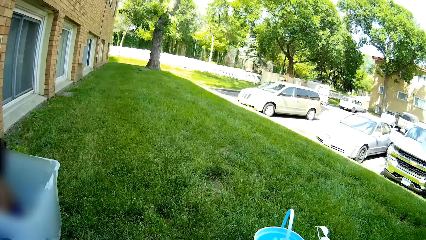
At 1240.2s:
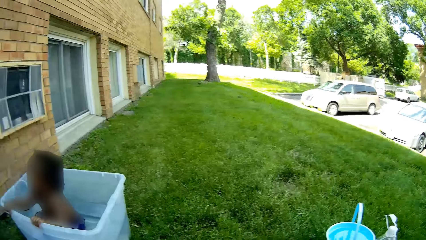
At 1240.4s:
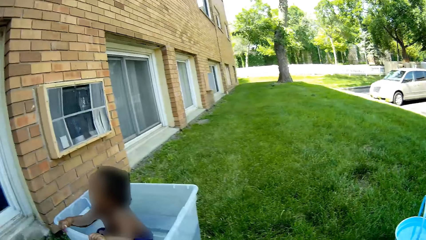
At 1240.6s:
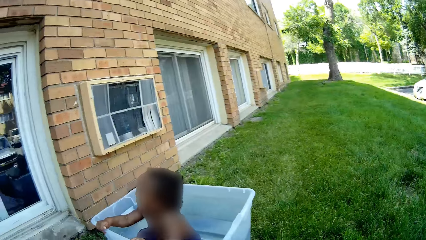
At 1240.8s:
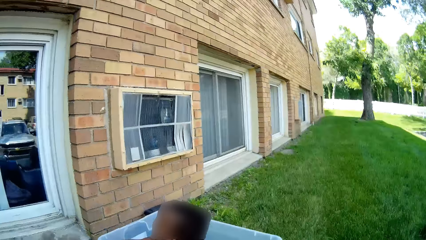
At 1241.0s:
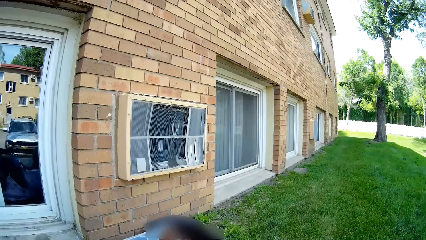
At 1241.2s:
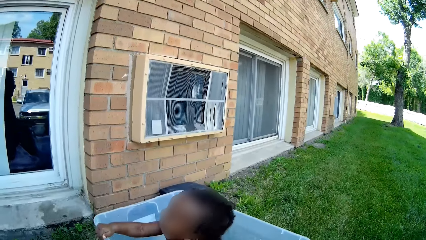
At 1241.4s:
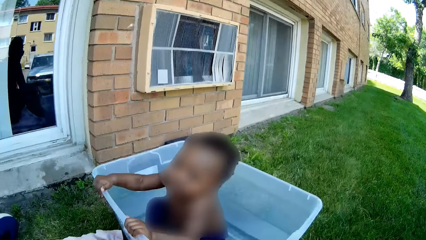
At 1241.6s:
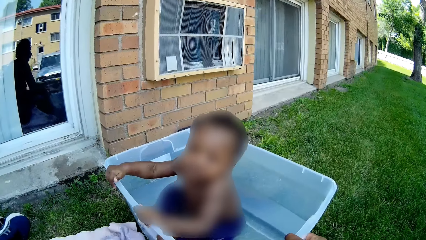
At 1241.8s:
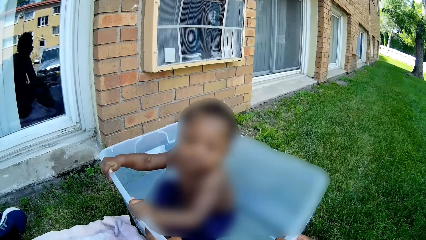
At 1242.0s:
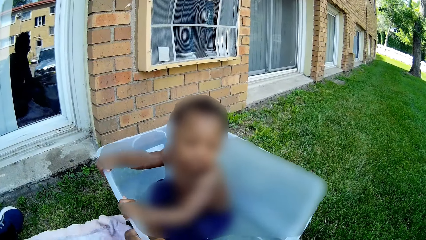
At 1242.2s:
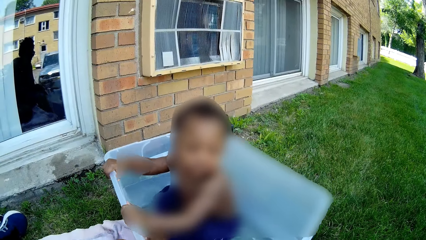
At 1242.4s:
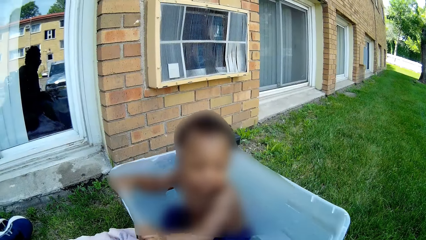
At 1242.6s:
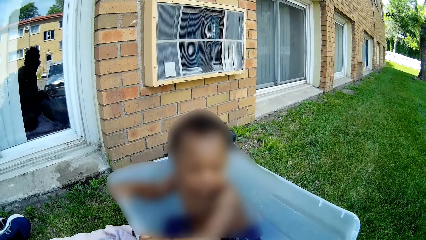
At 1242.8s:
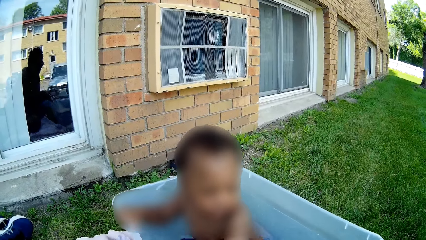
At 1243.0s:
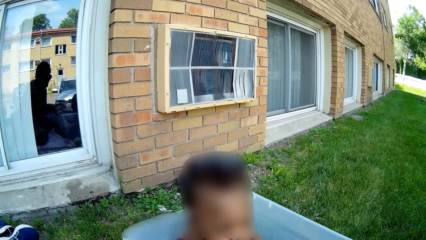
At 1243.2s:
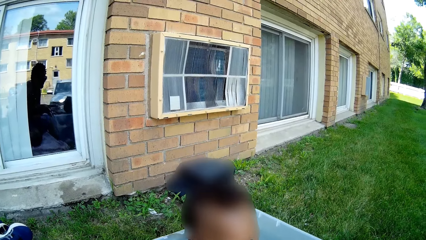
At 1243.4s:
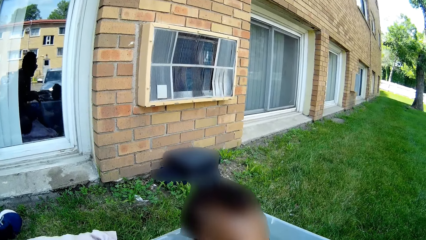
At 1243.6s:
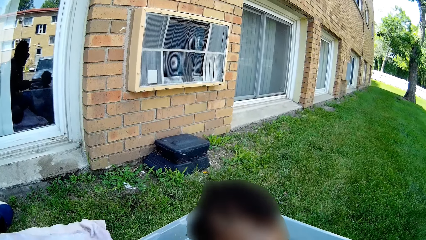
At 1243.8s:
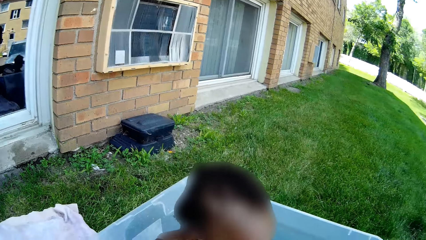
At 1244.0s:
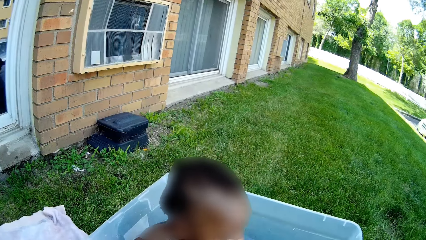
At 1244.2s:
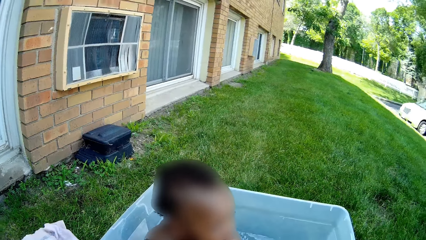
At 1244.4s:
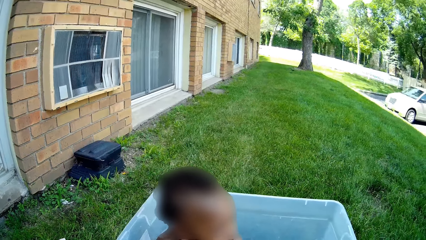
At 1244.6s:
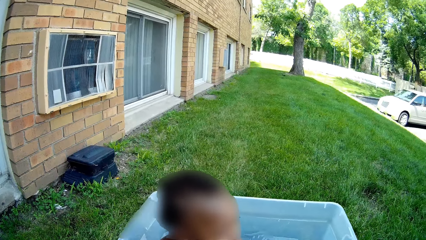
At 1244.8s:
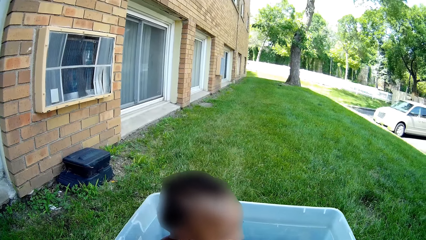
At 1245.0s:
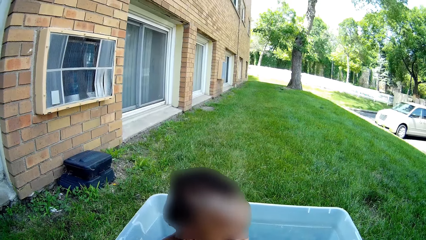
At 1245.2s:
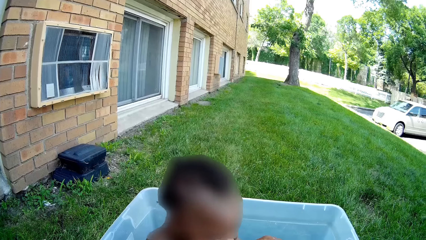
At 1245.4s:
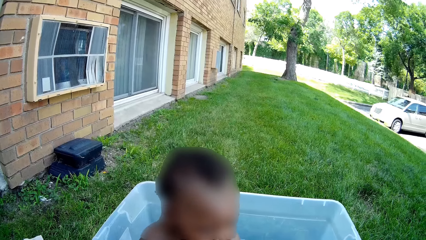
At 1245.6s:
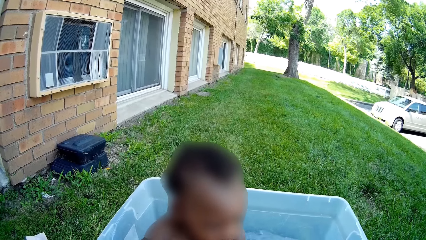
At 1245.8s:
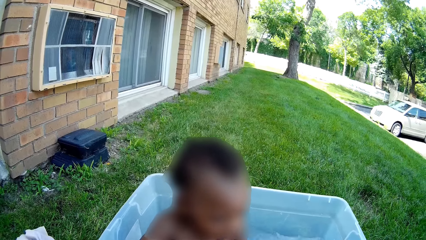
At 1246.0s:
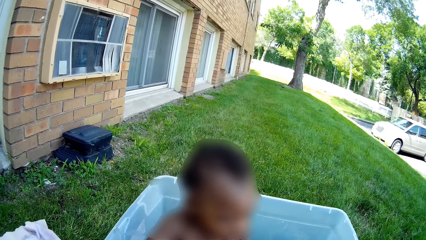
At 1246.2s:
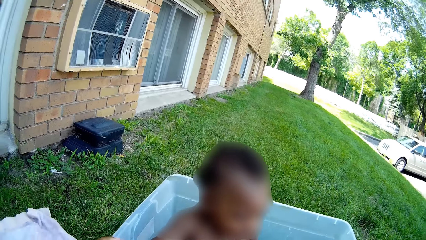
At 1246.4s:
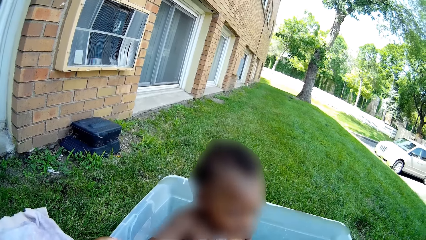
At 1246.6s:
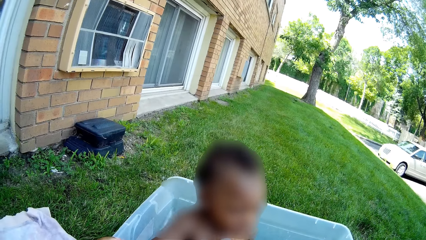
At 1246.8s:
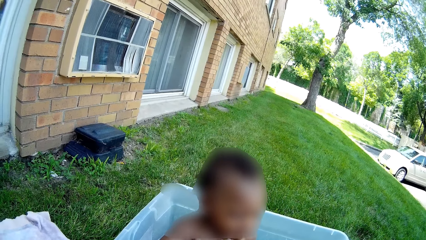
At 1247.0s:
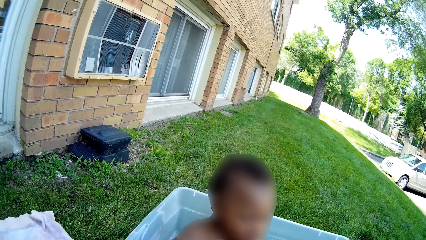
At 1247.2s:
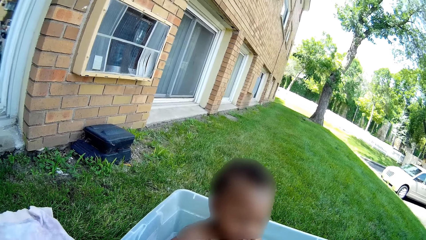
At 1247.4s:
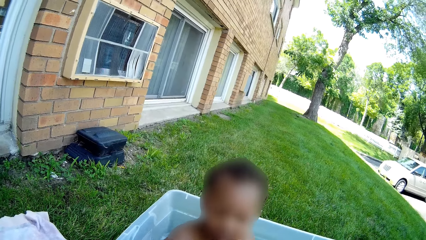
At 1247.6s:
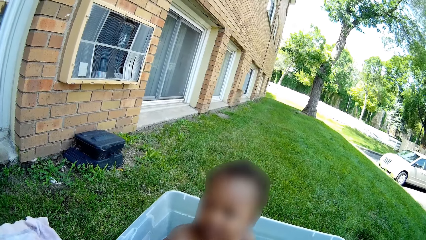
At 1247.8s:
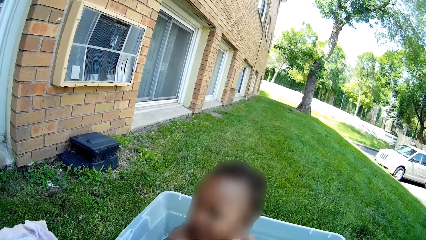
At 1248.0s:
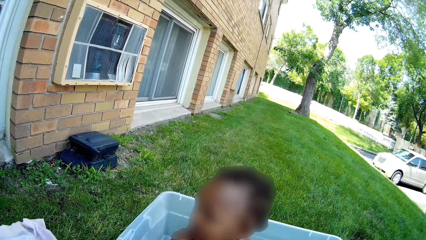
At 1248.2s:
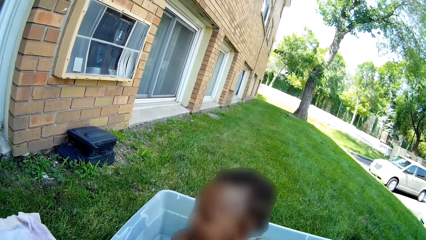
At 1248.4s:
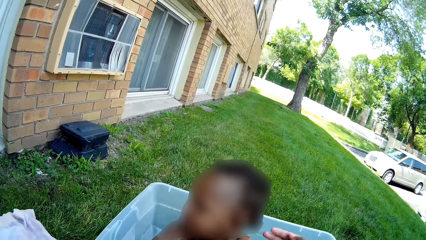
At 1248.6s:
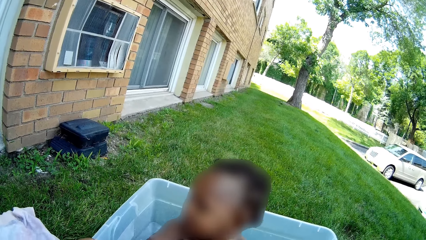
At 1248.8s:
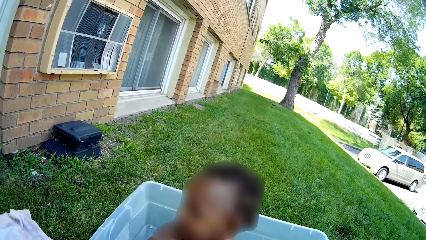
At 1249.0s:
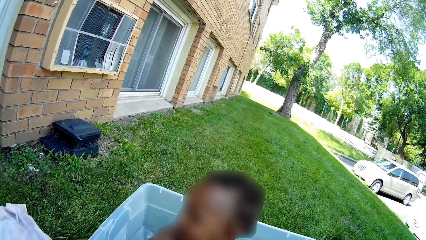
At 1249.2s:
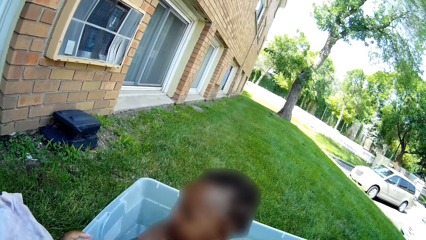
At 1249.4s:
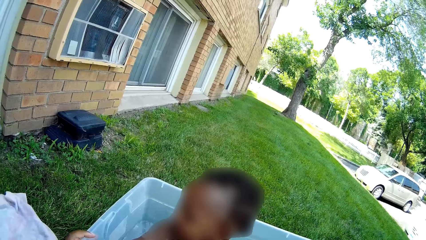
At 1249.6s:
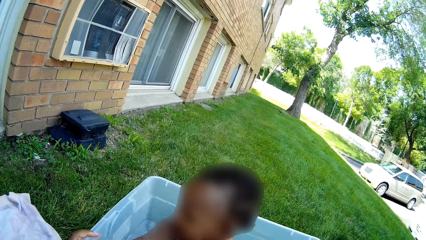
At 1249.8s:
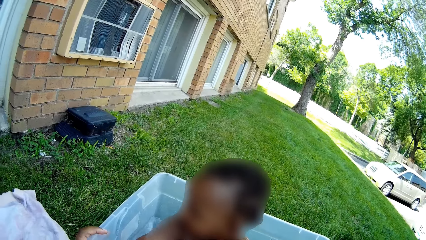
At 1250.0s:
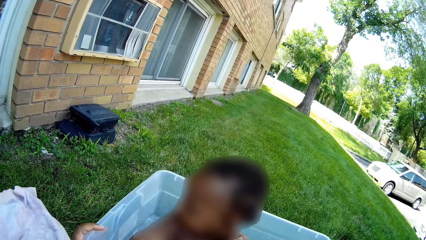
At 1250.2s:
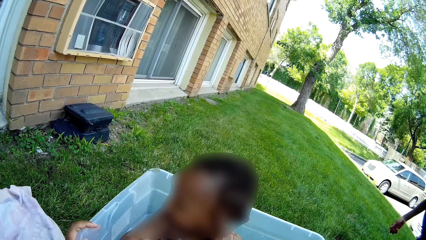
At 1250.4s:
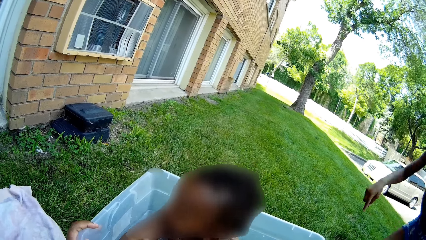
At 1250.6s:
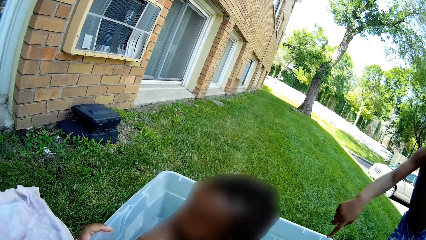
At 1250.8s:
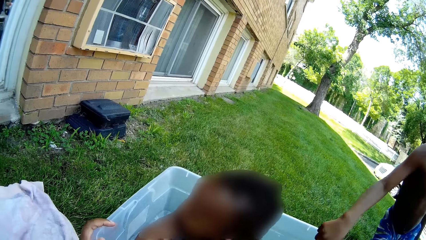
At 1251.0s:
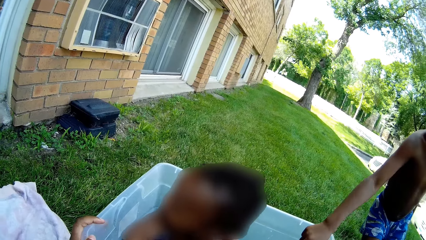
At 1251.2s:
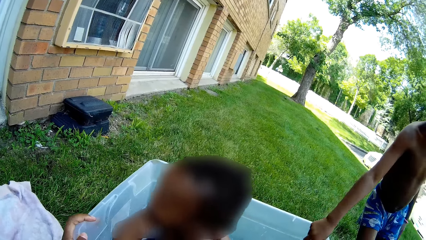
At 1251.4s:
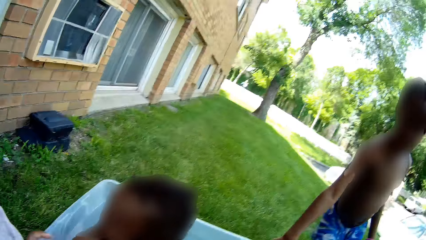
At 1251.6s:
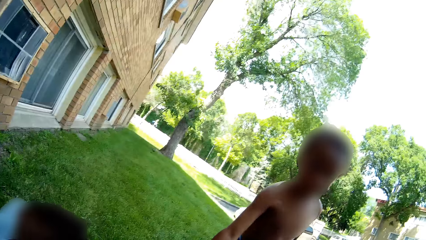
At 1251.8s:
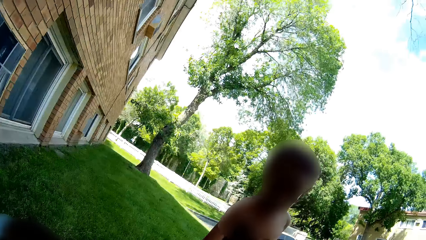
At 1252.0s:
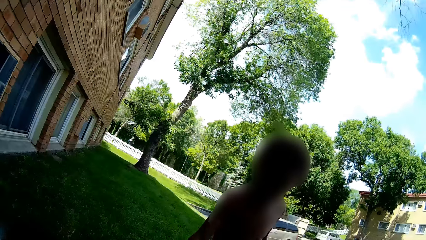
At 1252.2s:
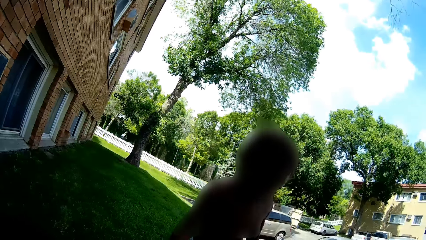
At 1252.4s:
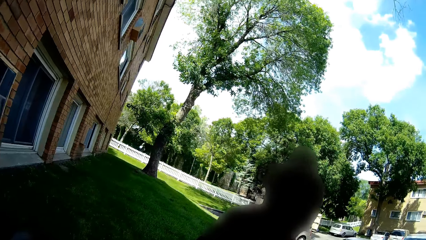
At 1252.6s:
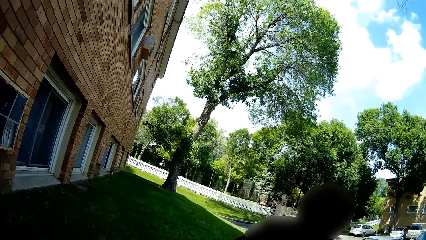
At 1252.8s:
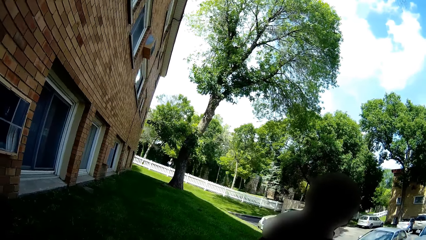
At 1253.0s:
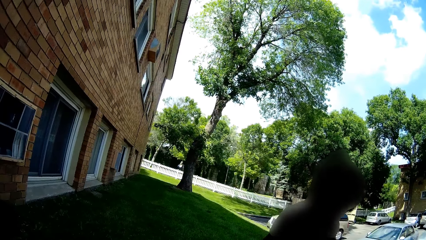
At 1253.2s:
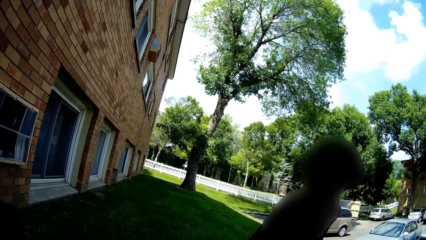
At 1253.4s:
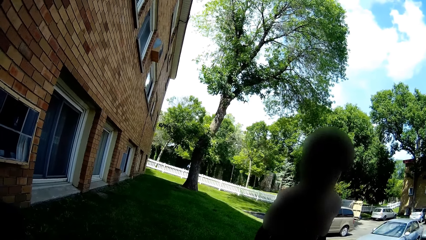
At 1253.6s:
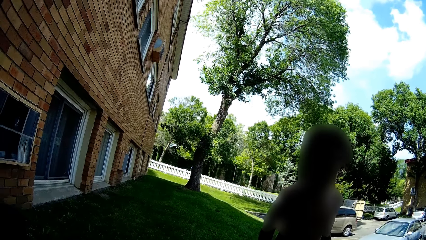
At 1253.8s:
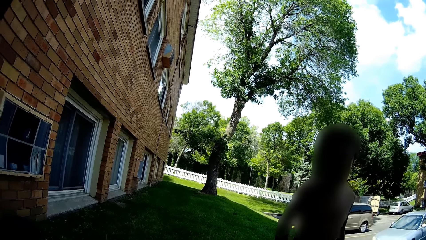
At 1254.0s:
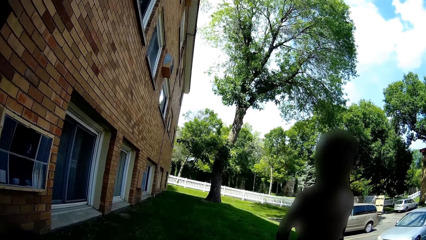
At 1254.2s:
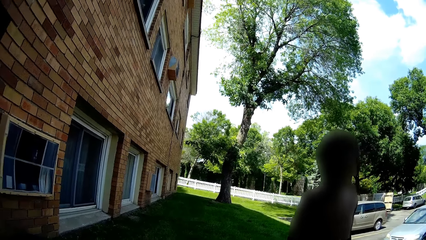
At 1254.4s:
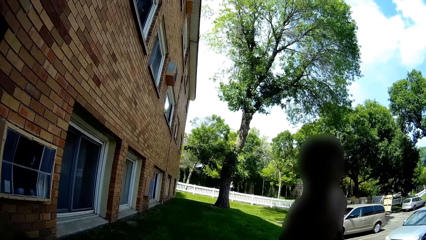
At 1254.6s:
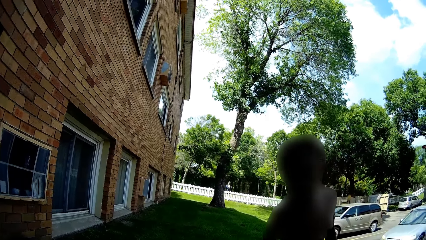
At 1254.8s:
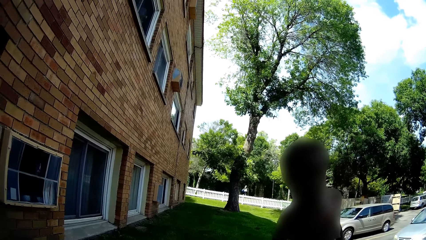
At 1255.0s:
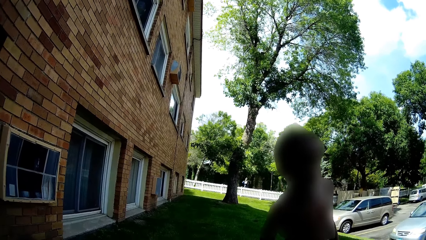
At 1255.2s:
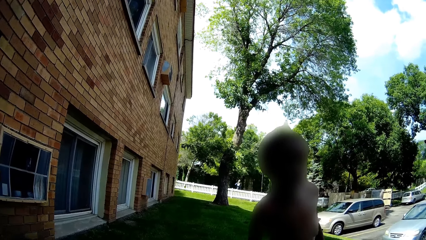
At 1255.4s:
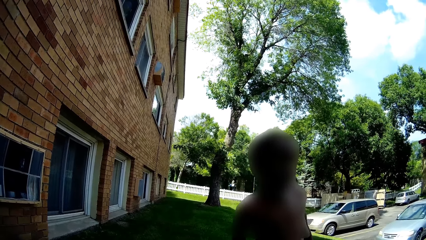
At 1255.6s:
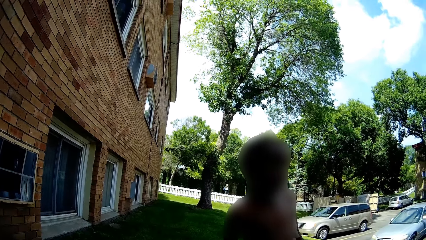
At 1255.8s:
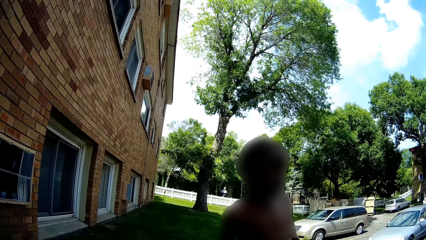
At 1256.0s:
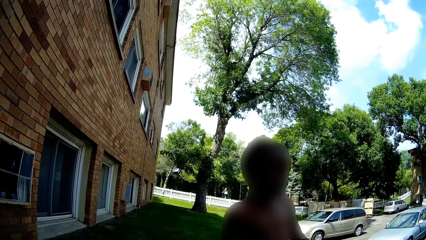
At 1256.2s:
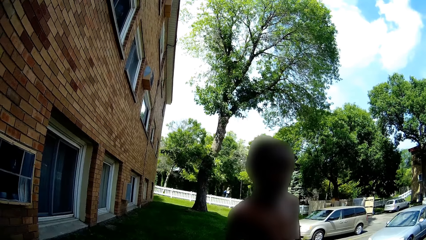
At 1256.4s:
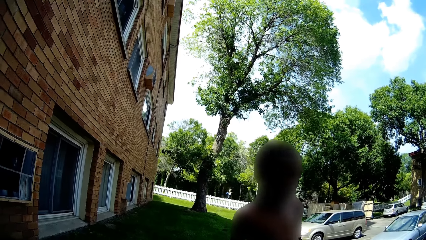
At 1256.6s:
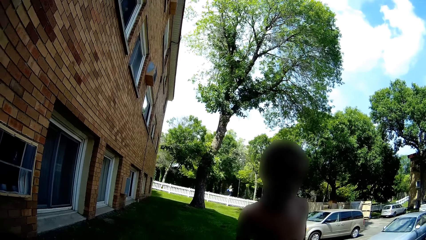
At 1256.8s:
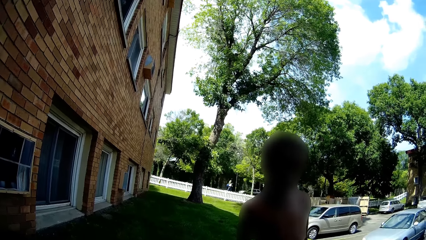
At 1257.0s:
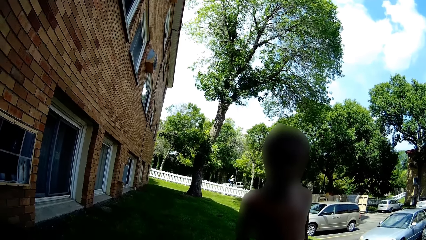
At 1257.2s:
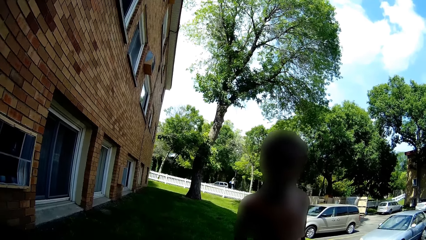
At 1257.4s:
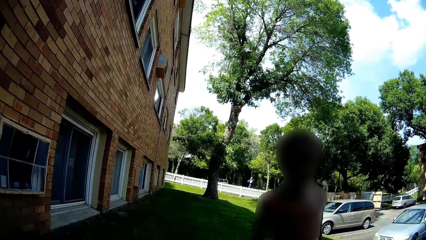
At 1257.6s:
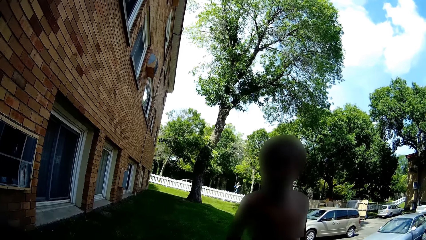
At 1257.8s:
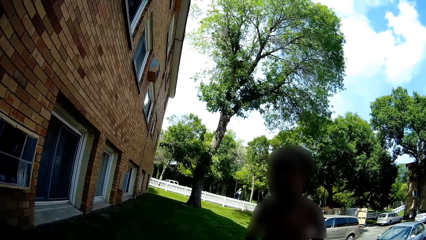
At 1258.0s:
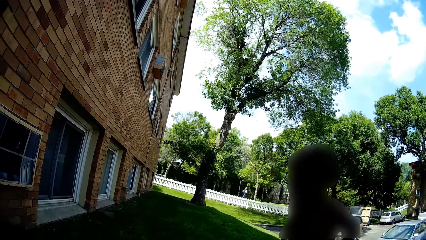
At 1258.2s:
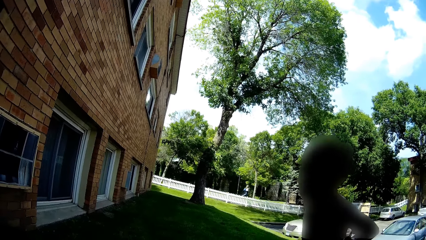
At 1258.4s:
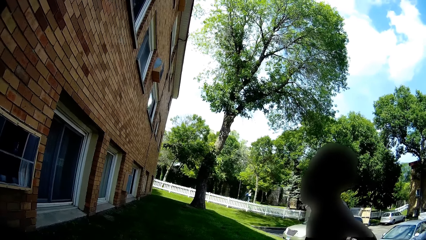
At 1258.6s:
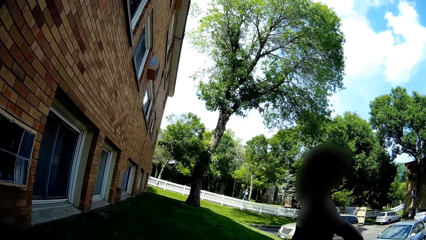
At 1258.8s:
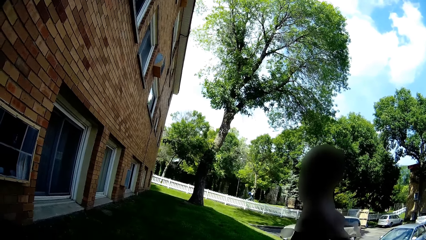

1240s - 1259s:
The camera wearer pushes a basin with her right hand. She pulls a bowl with both hands. She talks. She interacts with the boy. The boy places his right hand in the bowl. The boy talks to the camera wearer. The camera wearer replies to the boy. The boy talks to the camera wearer. The camera wearer talks.
